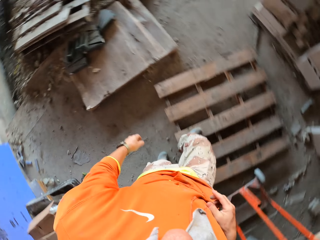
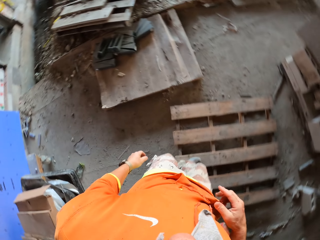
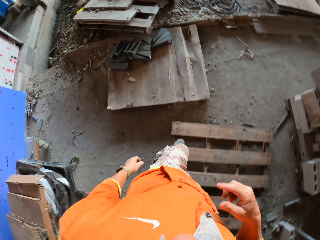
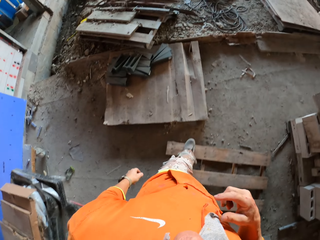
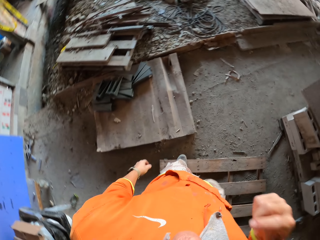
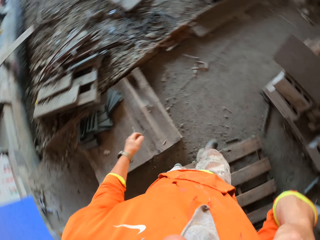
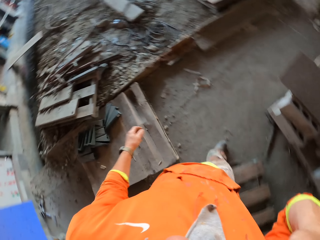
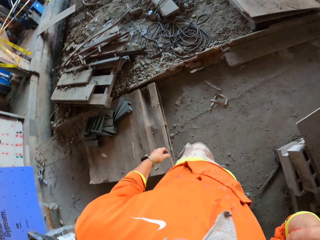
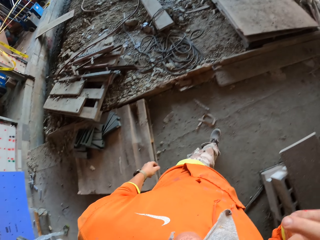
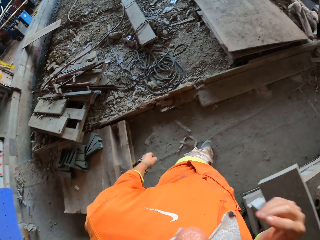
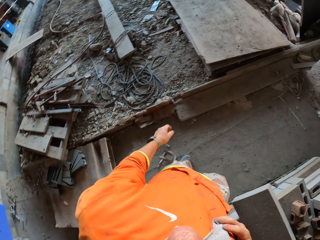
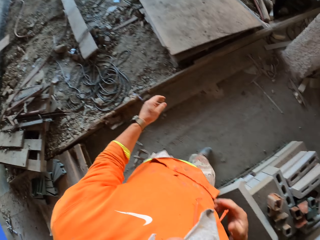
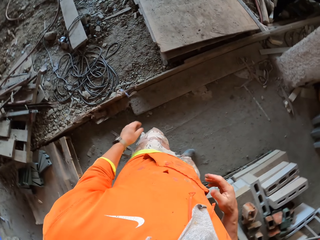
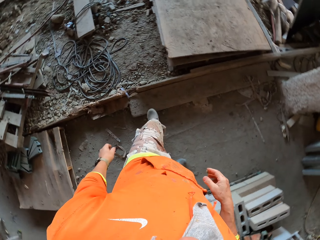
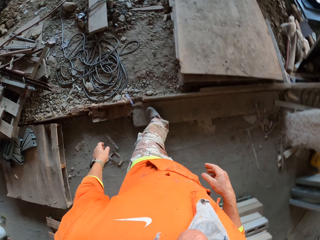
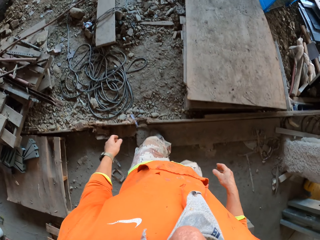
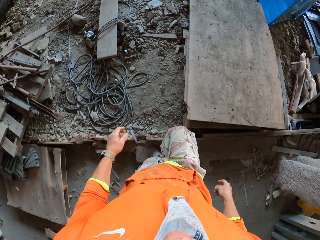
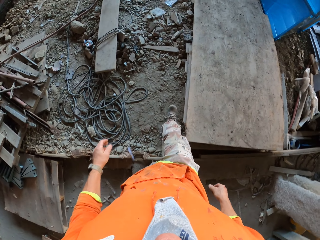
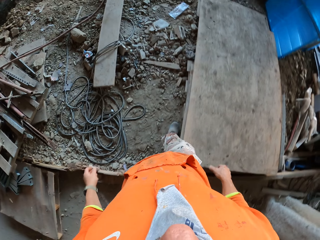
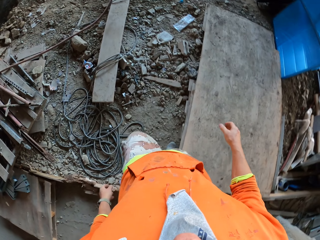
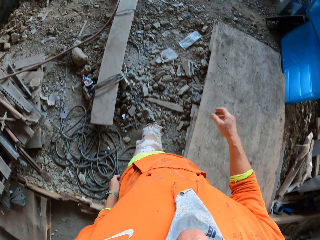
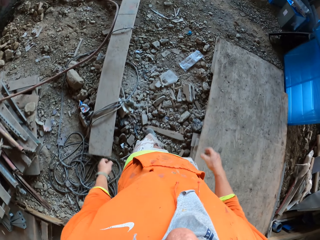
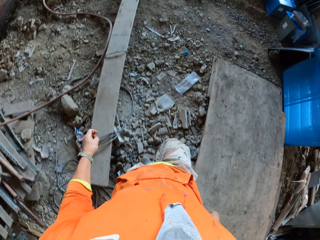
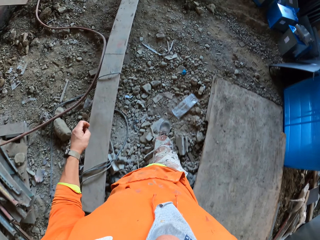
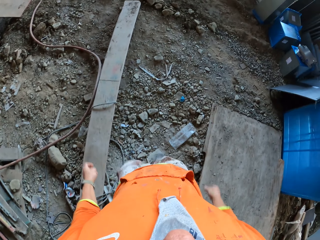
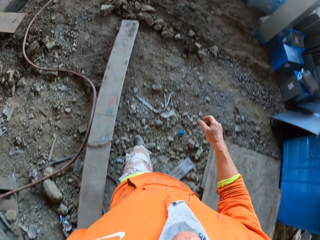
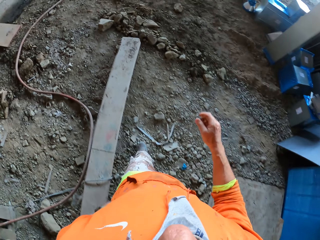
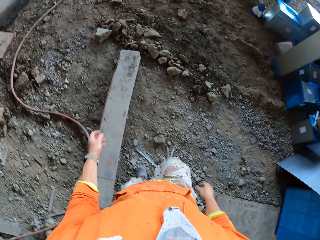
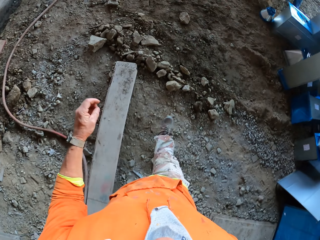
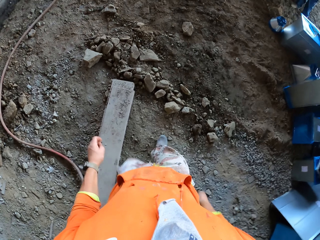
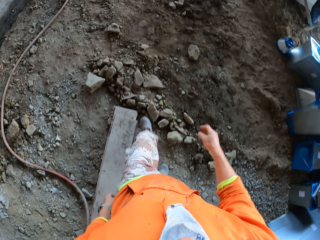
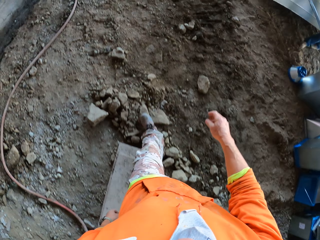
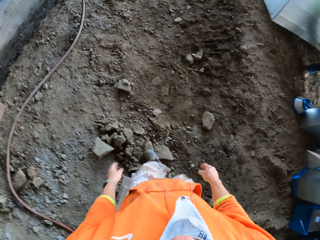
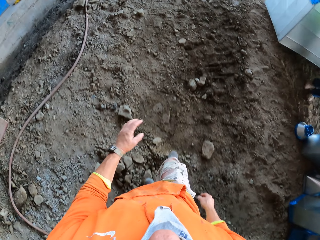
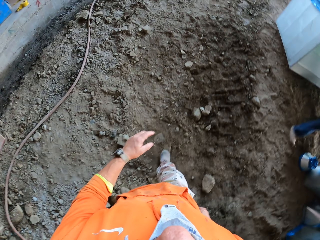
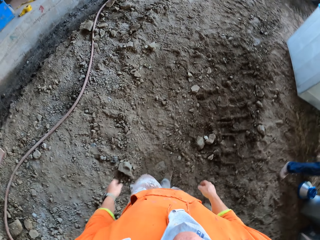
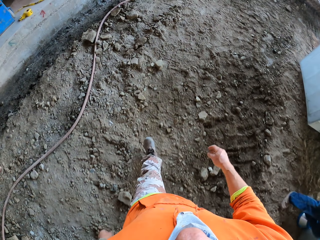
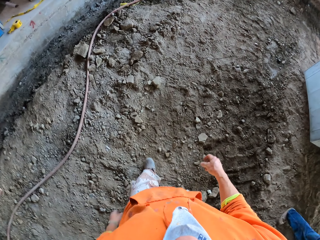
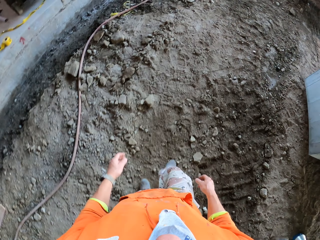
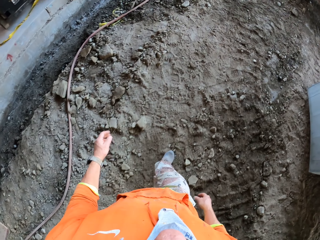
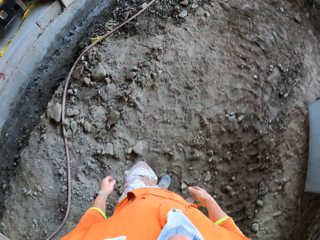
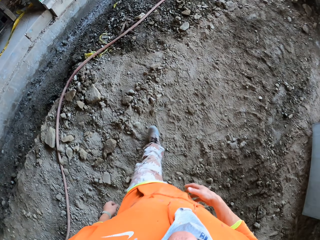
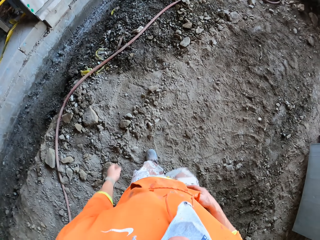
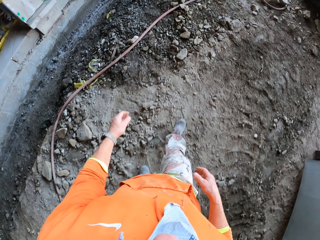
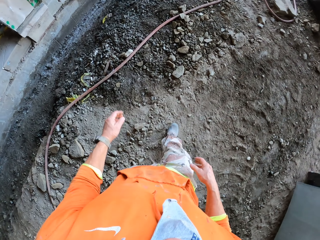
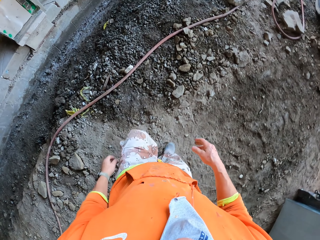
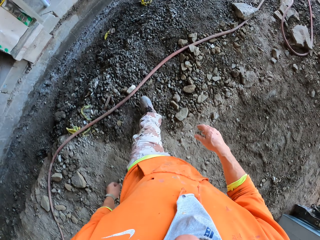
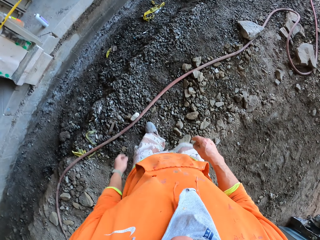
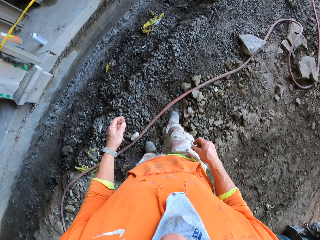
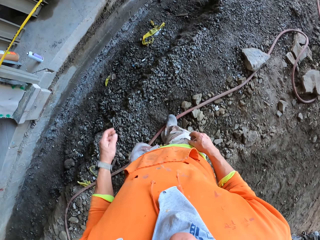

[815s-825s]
The camera wearer wipes his hand on the cloth. He walks.

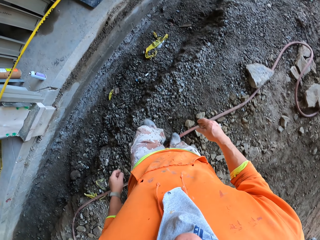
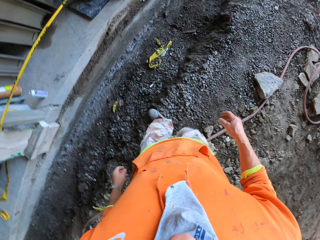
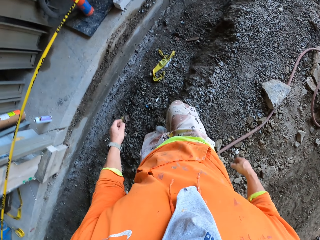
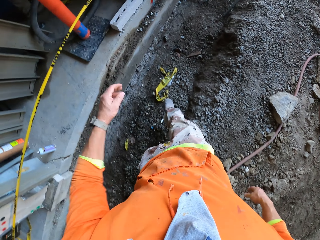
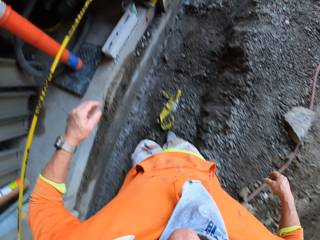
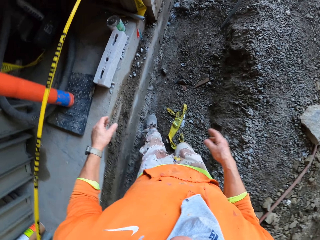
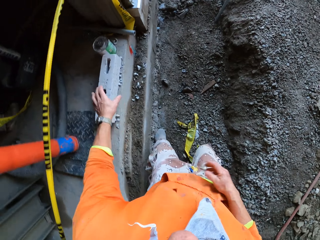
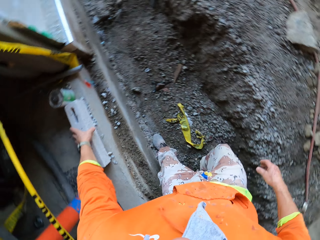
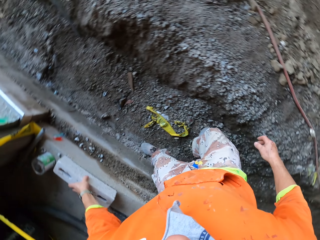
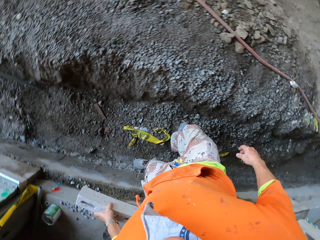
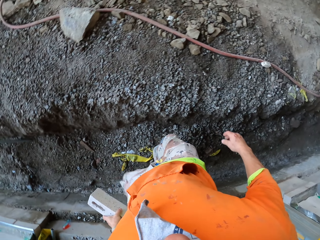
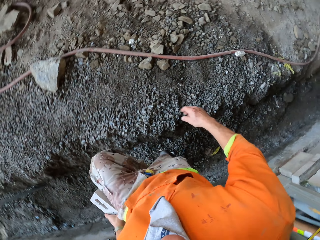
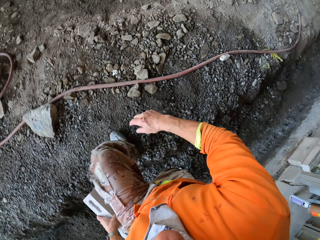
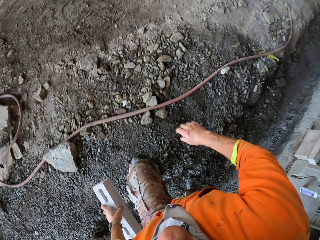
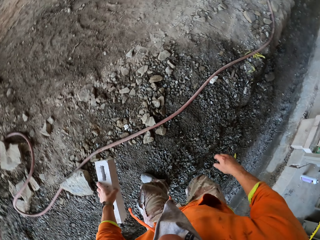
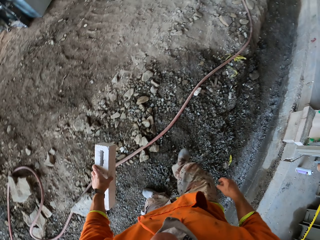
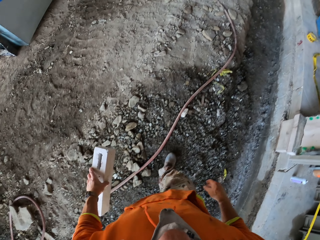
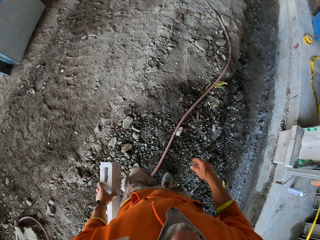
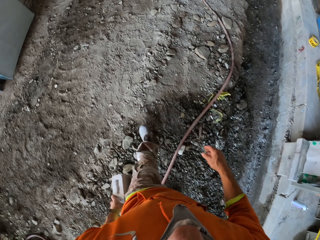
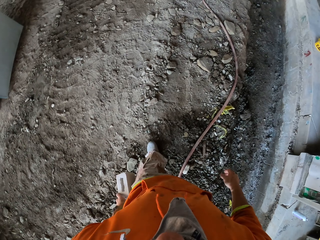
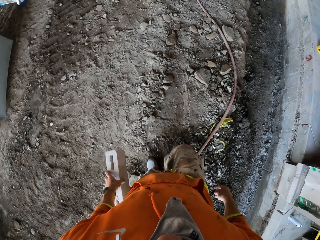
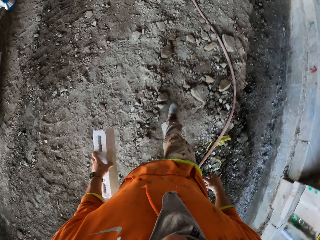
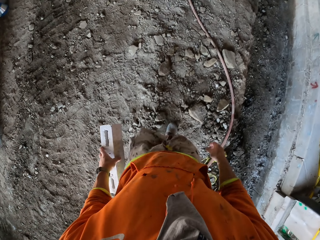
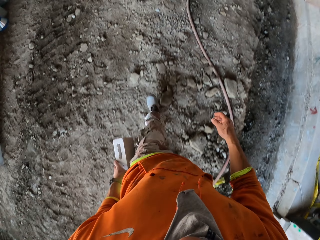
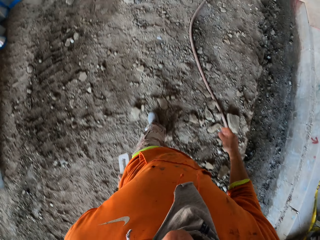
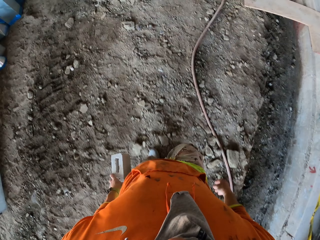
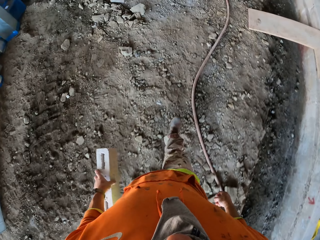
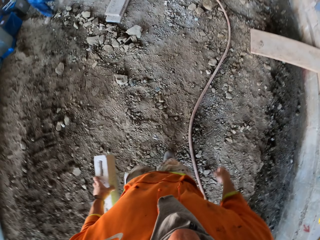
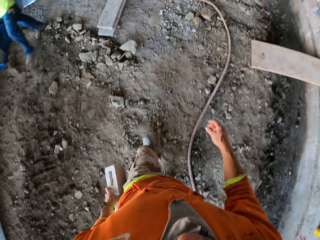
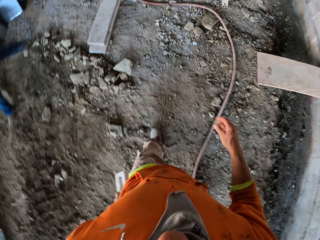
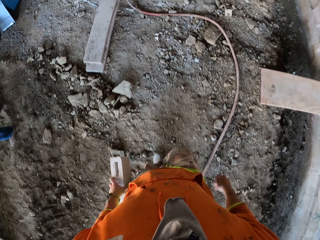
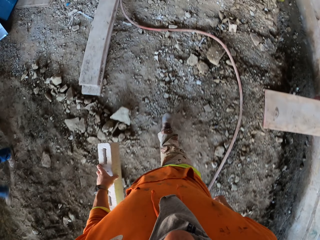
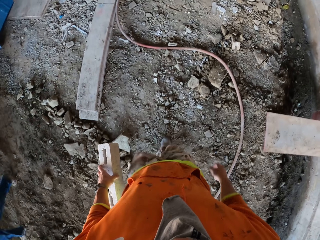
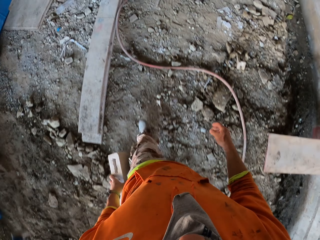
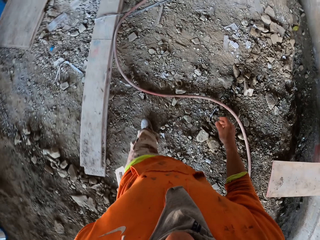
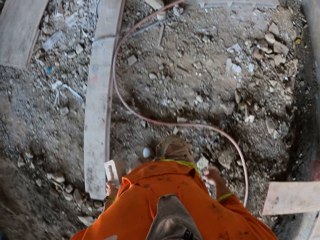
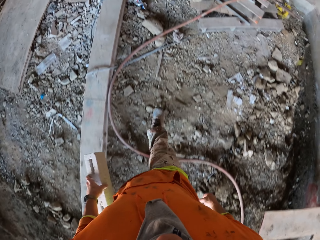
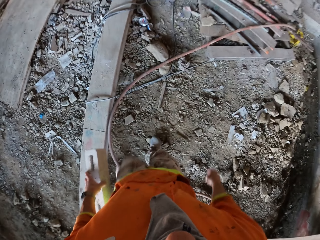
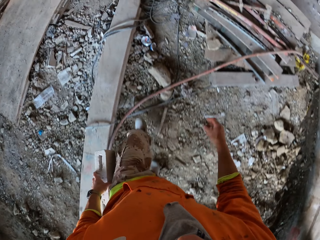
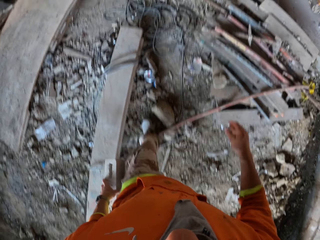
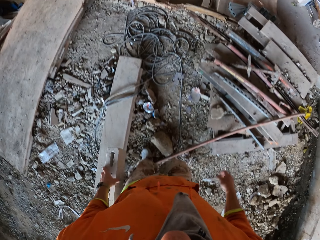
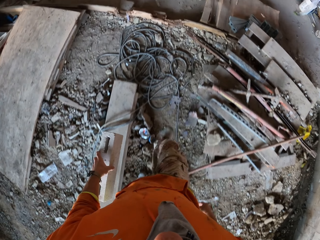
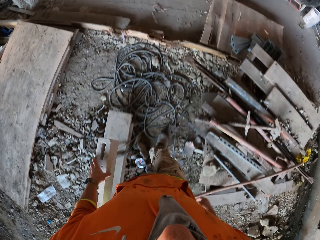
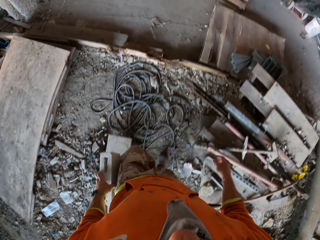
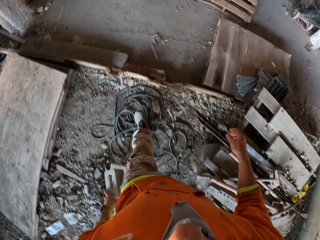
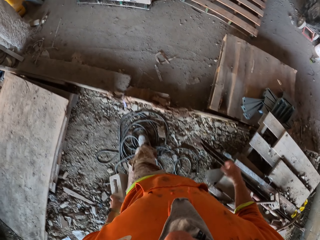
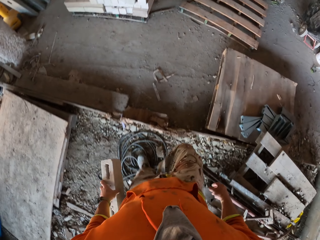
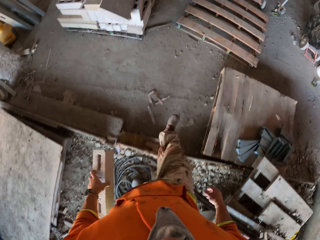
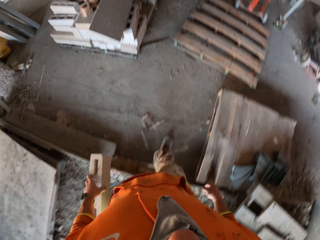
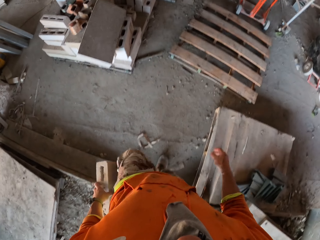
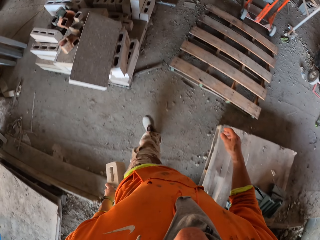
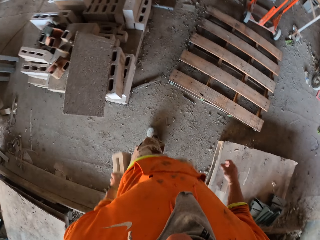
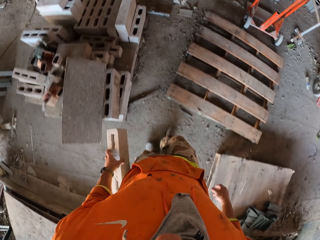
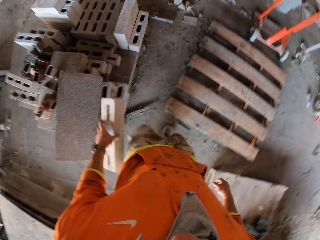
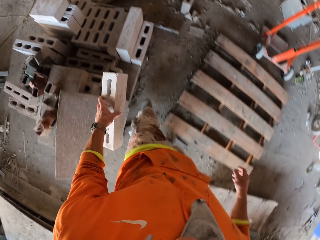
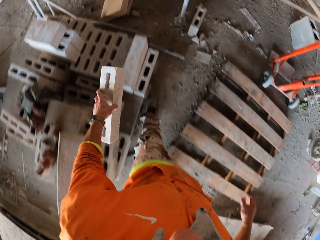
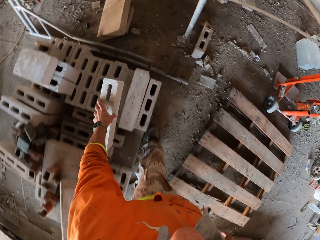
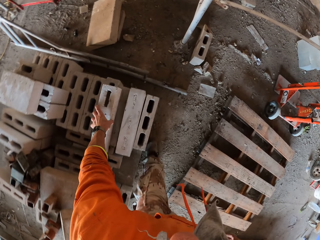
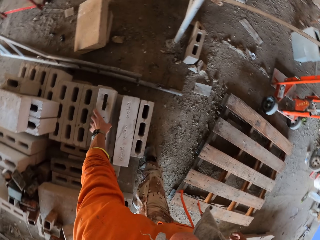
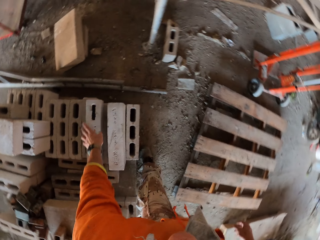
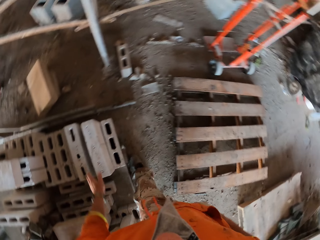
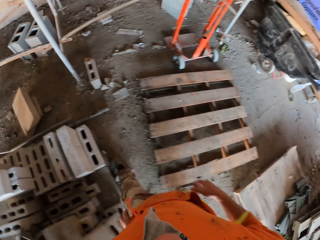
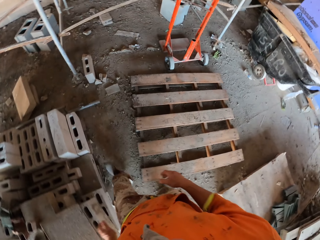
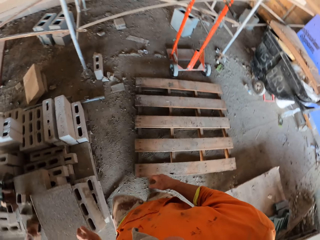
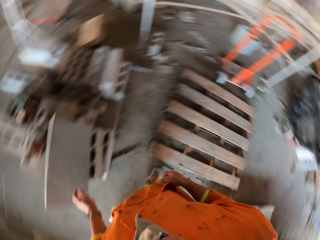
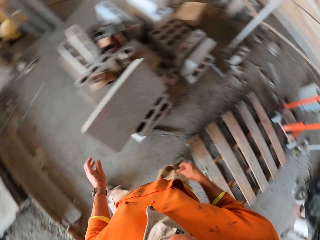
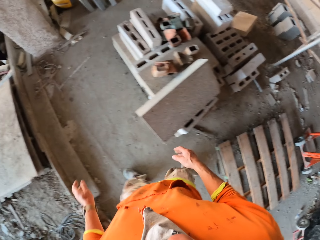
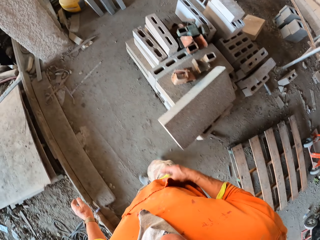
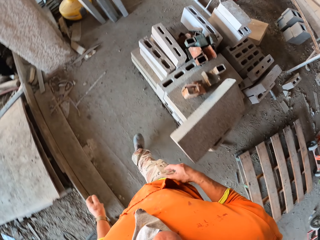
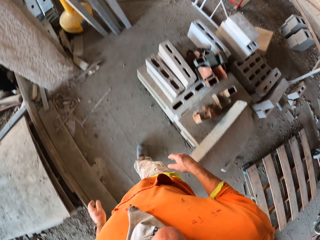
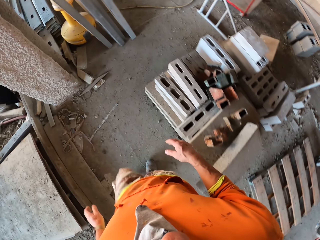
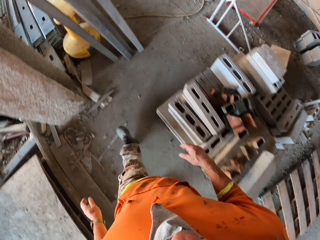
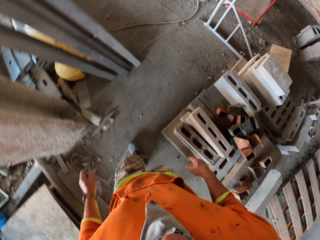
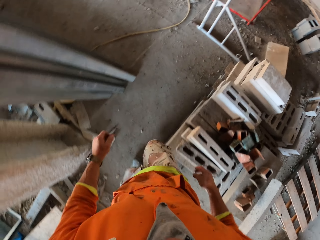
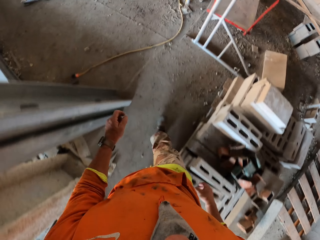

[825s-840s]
The camera wearer picks up a brick with the left hand. They walk in the construction site. A man walks in the construction site. The camera wearer walks in the construction site. They swing the left hand. They drop the brick. They swing the left hand. They walk in the construction site.
